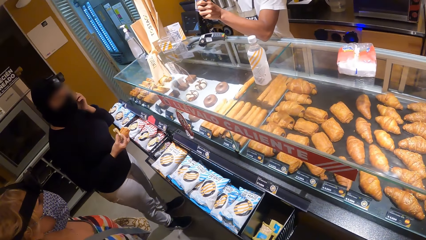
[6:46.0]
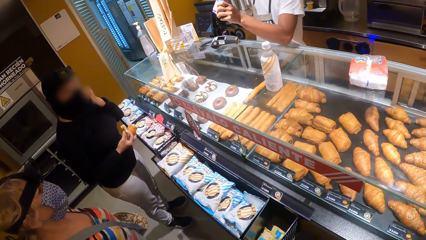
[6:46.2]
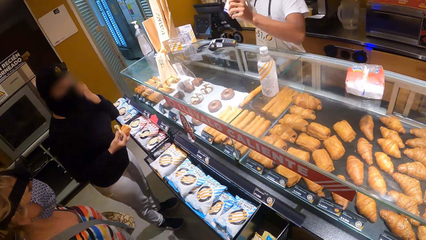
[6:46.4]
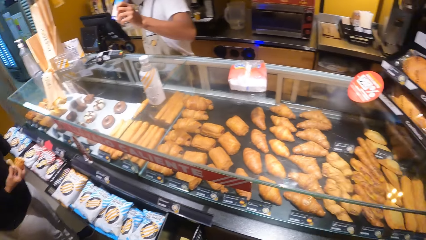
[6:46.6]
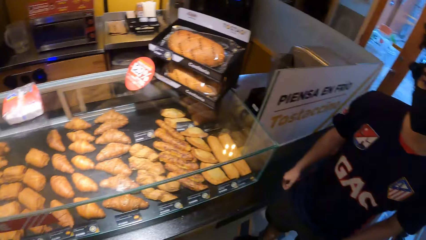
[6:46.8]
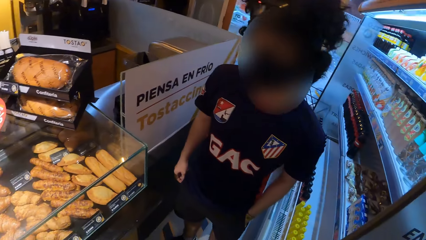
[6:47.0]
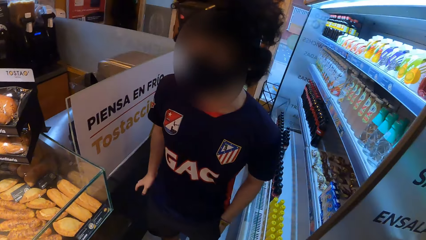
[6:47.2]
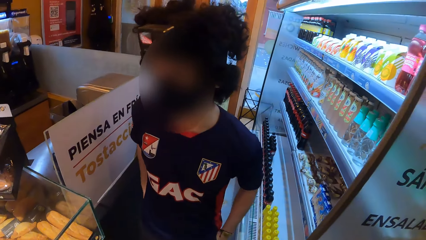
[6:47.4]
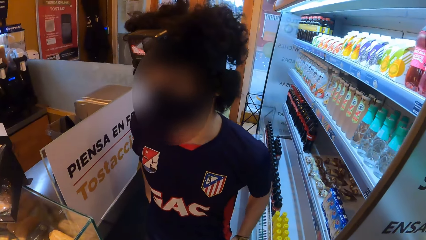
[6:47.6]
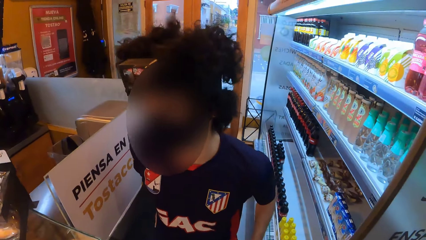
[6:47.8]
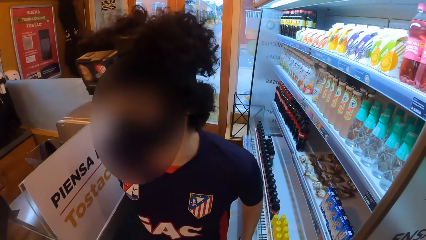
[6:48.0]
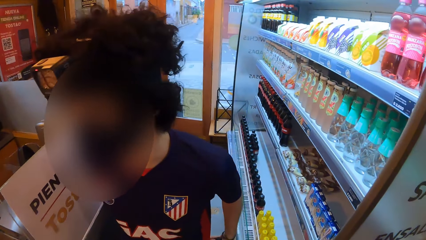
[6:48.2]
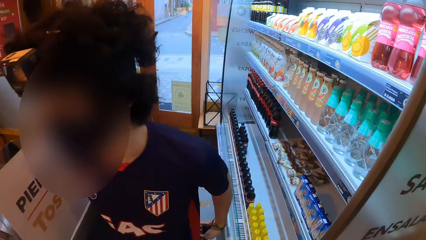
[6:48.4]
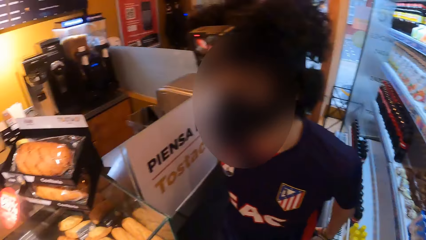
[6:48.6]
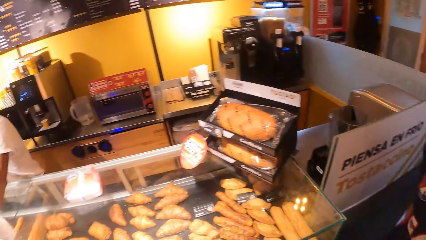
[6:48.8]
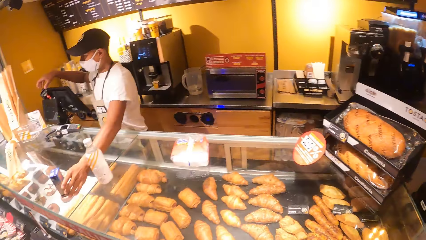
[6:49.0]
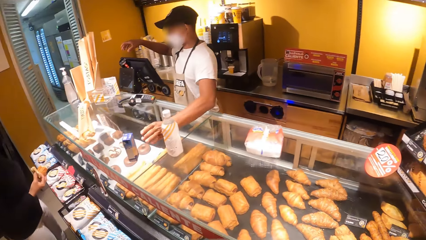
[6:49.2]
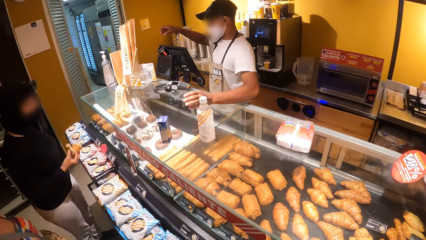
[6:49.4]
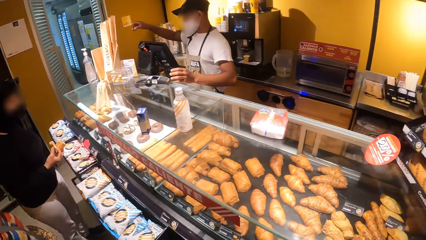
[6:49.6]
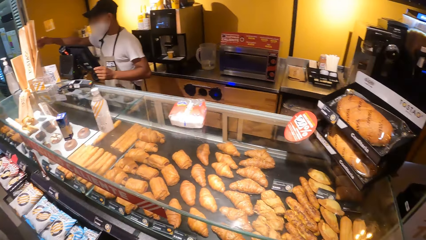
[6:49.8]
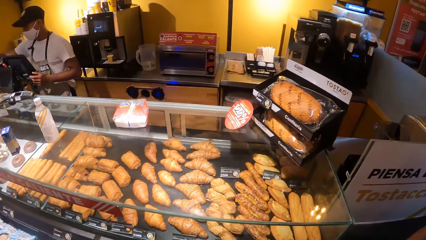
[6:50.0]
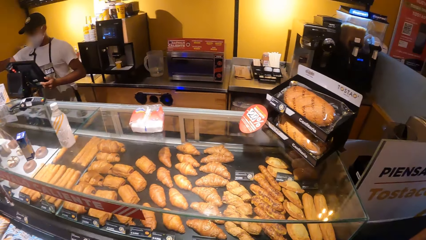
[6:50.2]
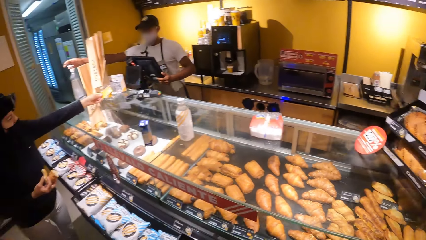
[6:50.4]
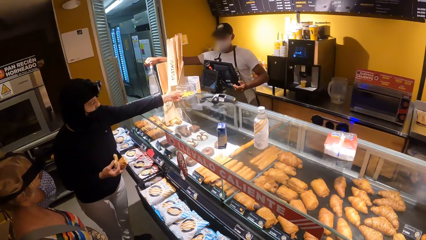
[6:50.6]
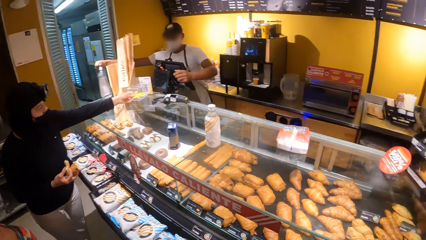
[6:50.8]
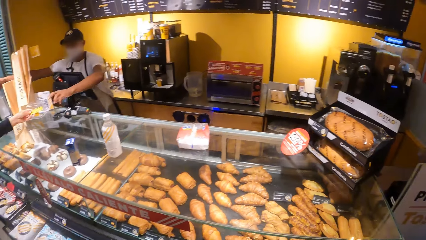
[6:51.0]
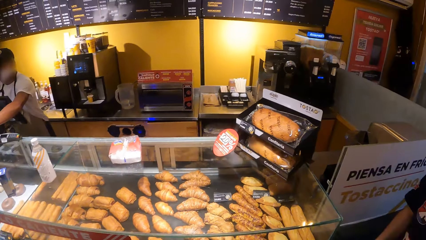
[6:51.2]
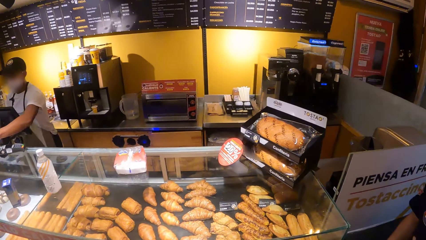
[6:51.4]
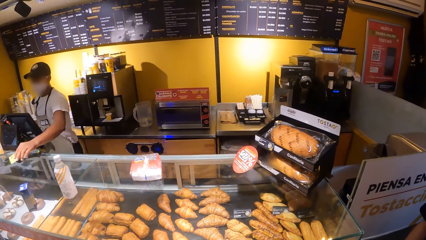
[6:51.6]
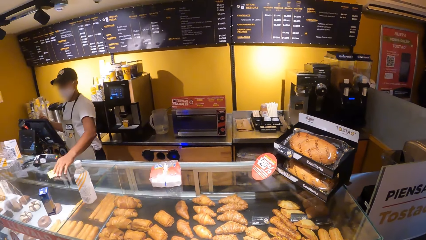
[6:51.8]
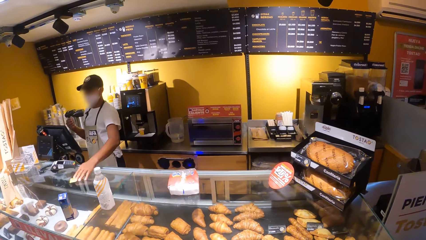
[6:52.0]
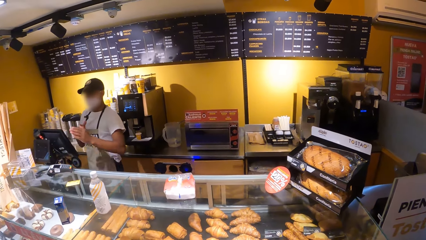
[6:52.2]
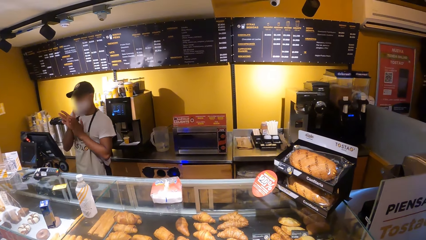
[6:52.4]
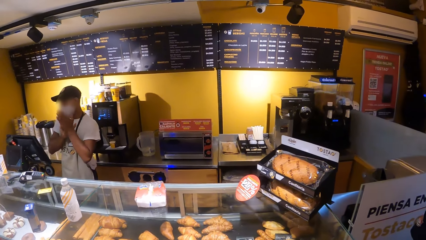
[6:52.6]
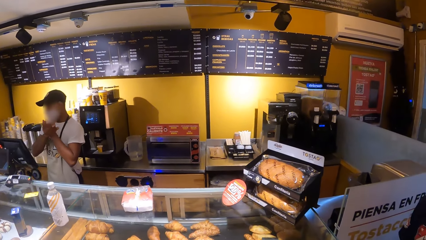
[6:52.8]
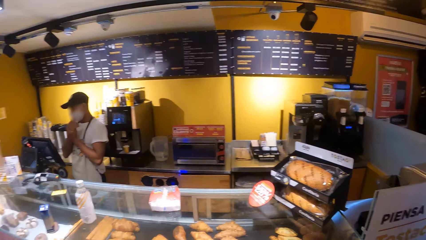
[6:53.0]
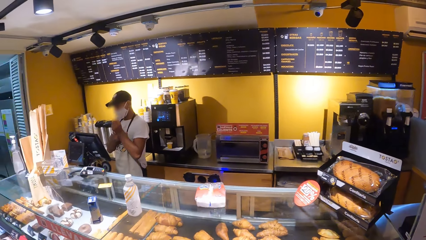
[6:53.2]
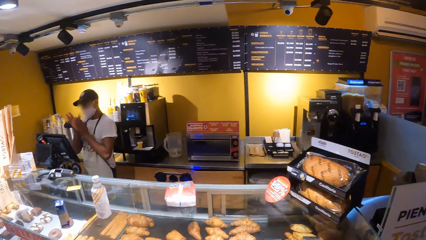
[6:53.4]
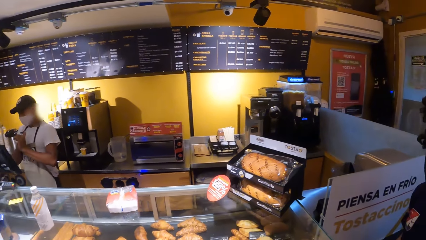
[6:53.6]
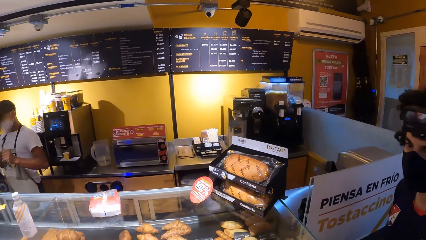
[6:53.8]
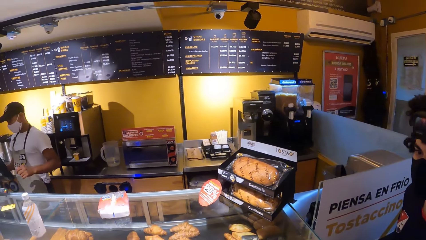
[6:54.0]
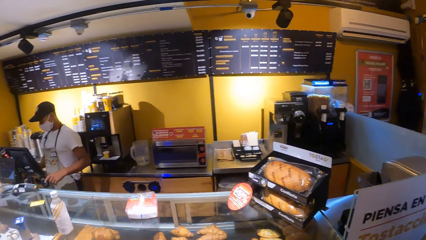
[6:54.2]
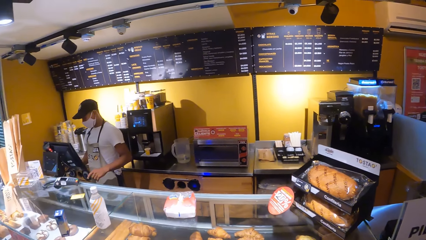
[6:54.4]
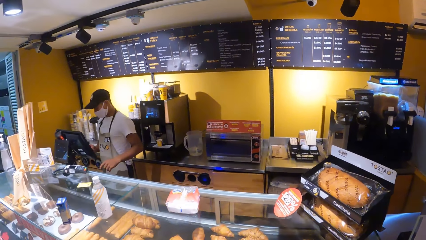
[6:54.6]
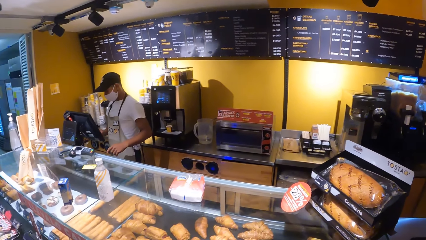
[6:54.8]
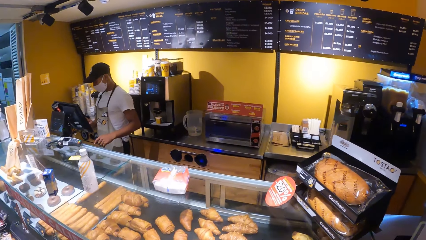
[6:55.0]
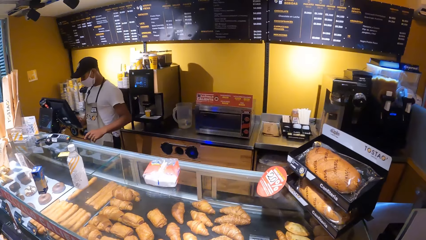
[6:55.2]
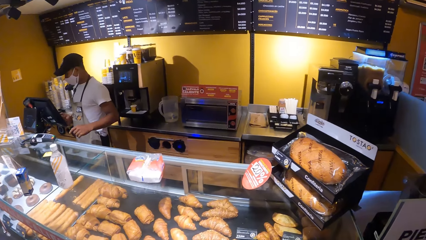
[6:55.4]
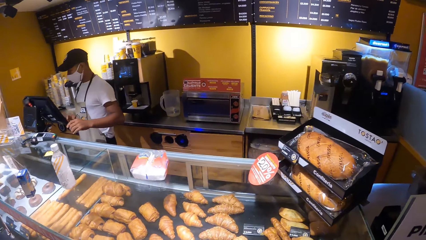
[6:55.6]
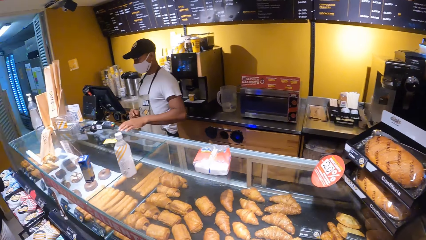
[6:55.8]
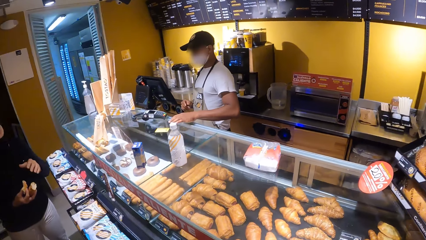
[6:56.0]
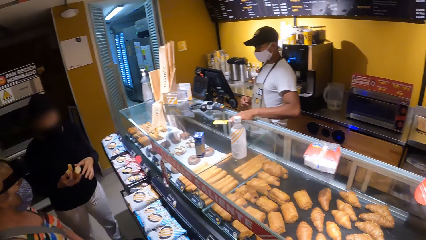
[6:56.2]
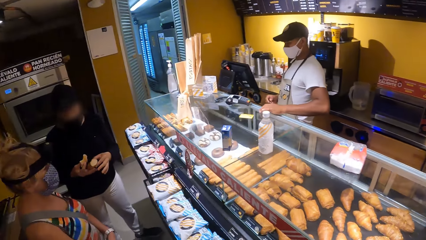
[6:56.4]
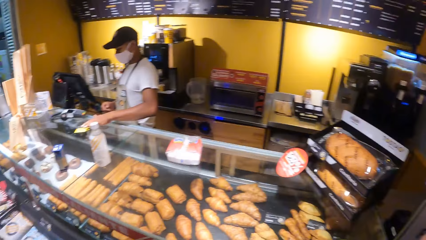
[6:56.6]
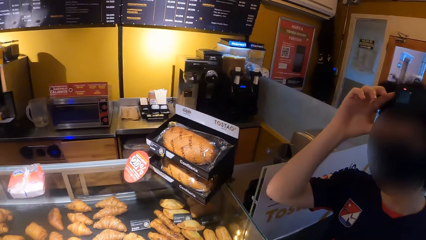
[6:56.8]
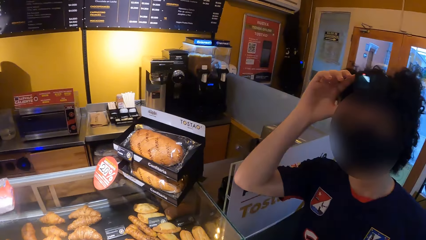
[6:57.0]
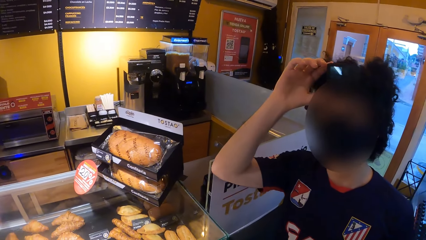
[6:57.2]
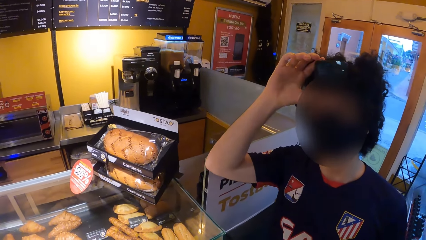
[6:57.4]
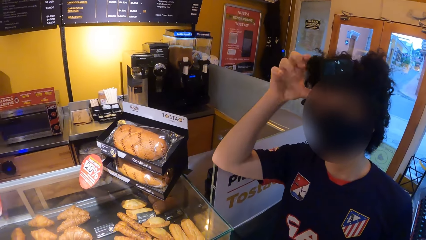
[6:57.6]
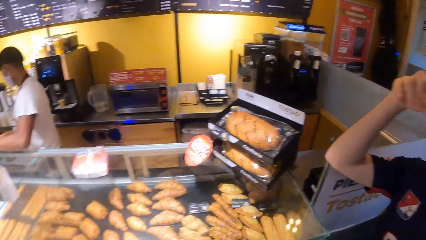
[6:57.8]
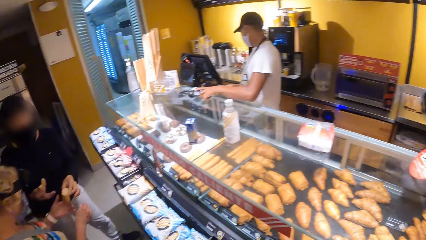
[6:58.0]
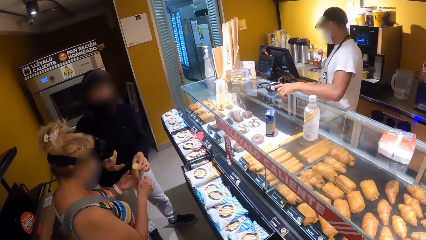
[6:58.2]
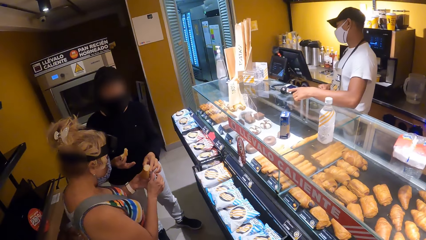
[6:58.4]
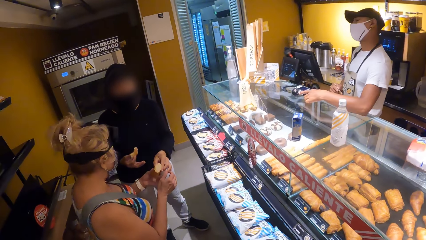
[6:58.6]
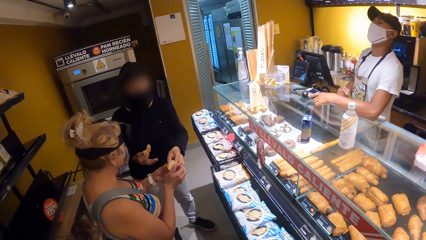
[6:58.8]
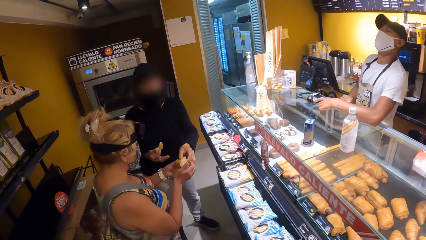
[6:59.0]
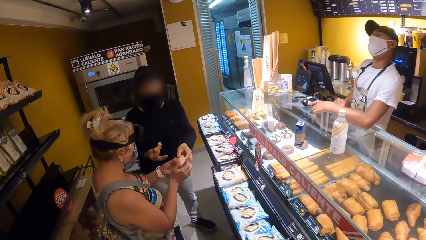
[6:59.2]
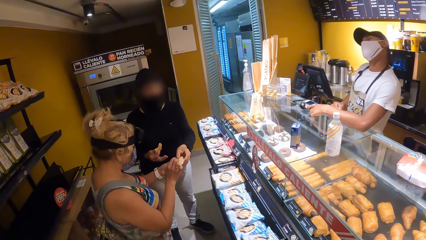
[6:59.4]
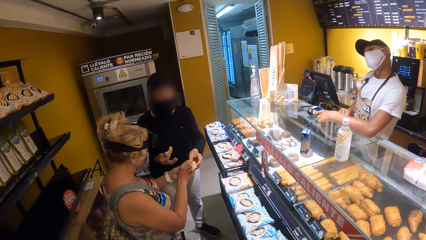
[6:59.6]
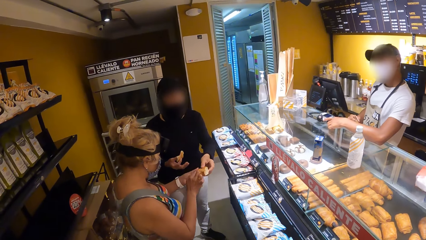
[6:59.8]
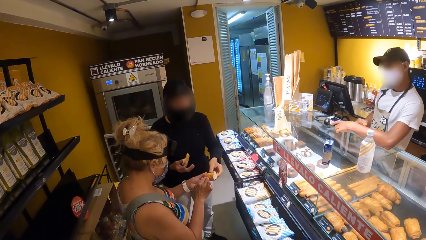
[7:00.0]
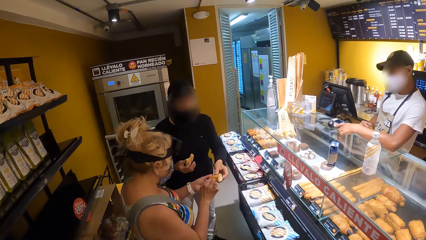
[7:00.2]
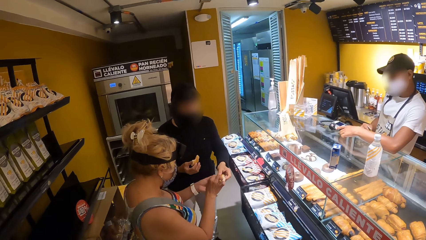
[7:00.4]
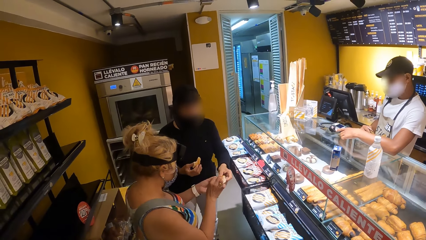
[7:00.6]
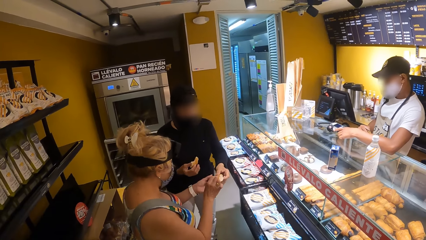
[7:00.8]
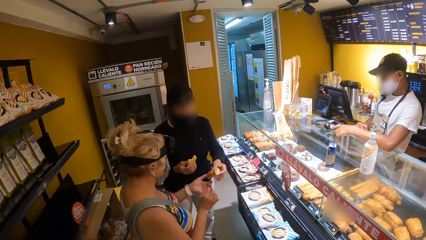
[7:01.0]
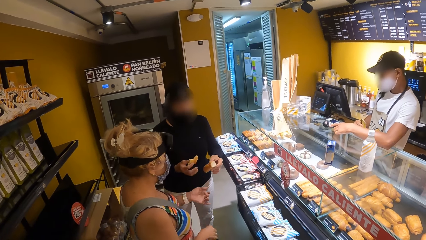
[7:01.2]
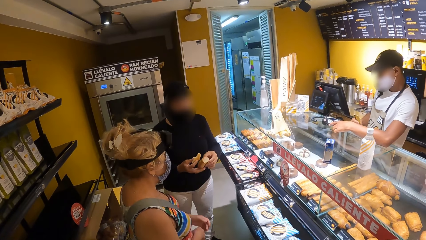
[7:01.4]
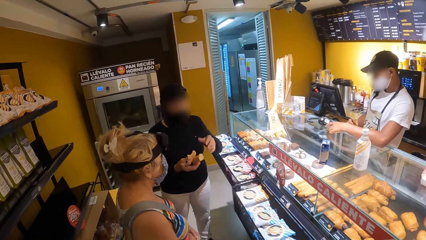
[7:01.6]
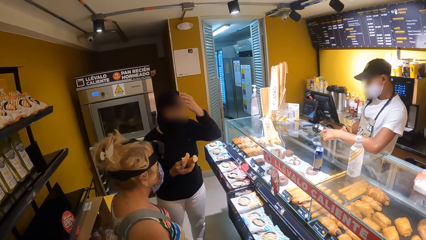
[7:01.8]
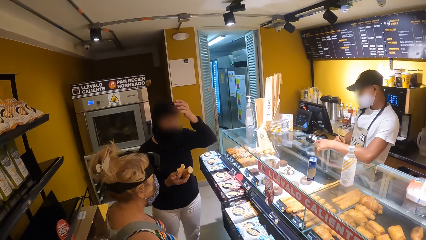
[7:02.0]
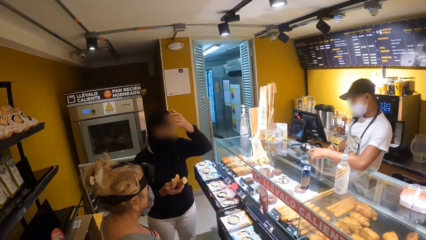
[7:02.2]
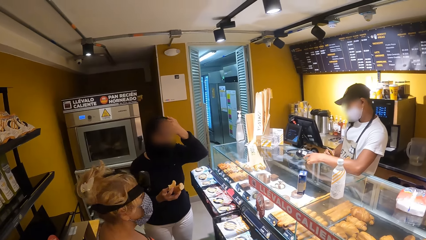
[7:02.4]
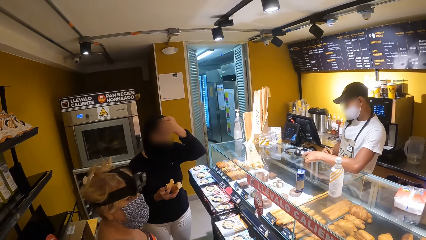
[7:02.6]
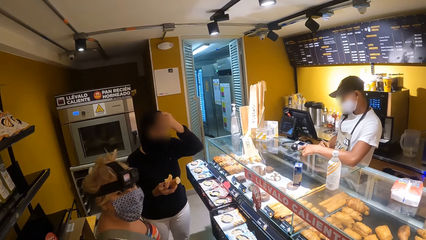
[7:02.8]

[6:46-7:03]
The camera wearer looks around. A woman interacts with another woman.
